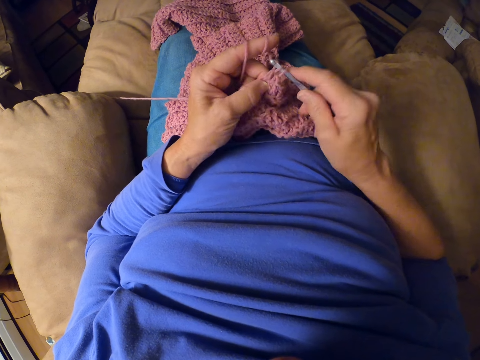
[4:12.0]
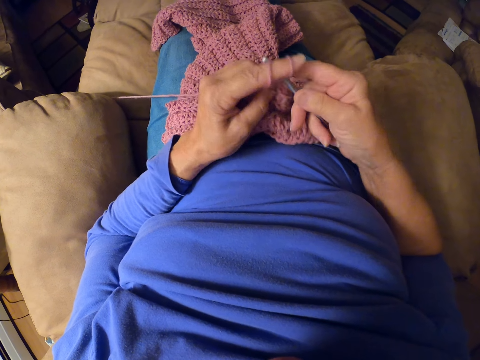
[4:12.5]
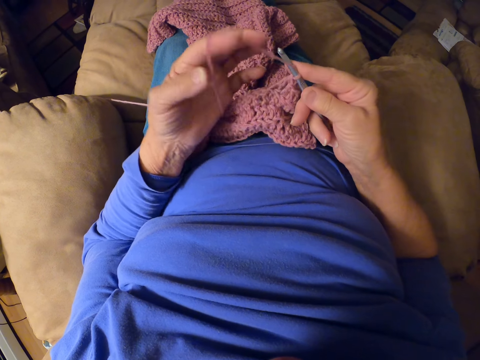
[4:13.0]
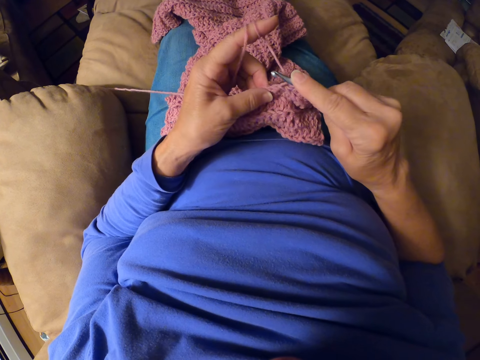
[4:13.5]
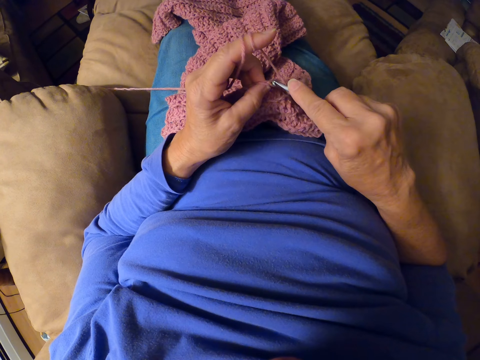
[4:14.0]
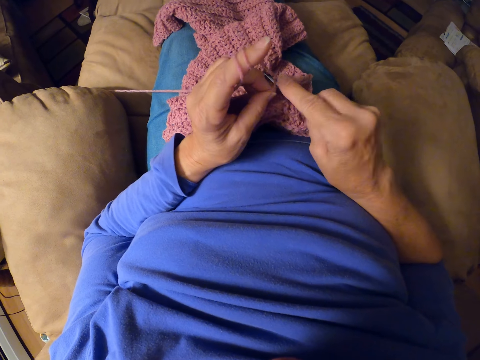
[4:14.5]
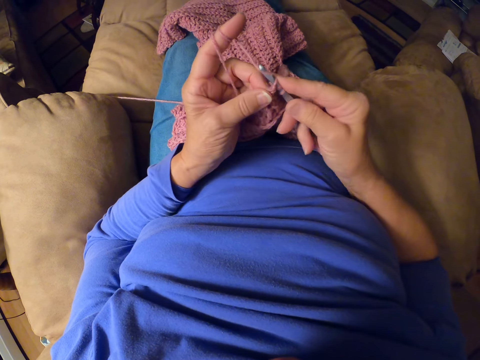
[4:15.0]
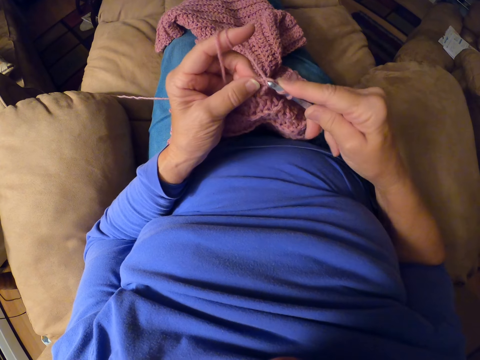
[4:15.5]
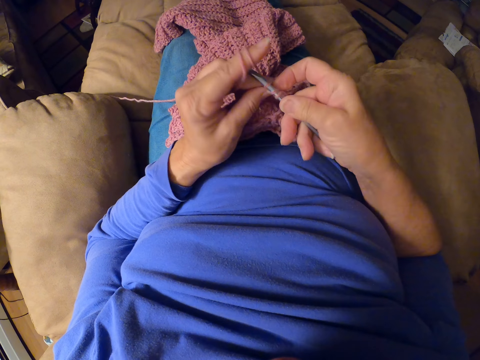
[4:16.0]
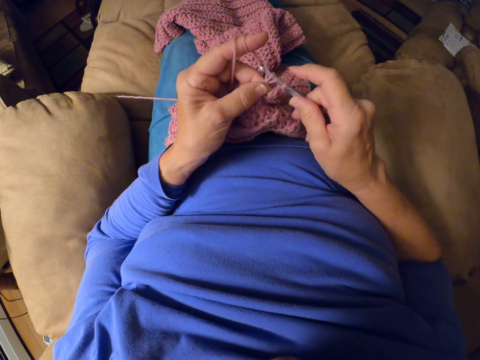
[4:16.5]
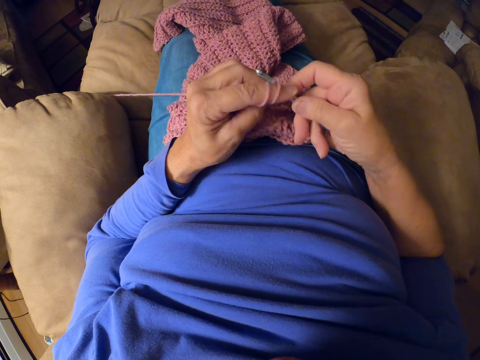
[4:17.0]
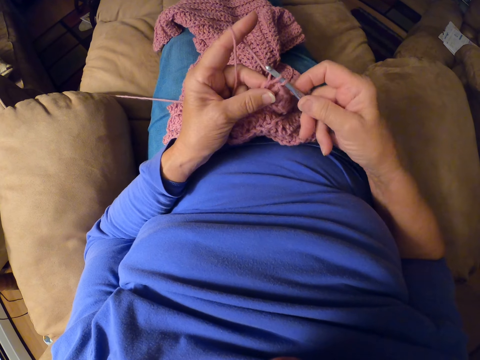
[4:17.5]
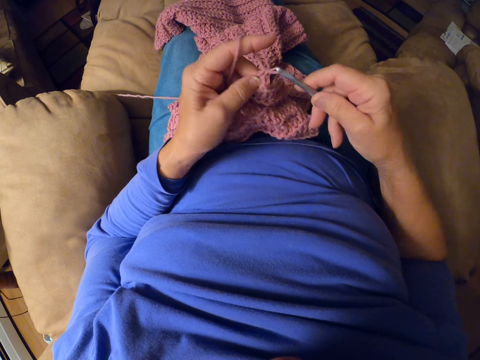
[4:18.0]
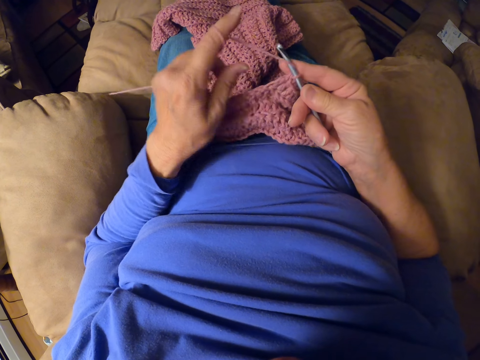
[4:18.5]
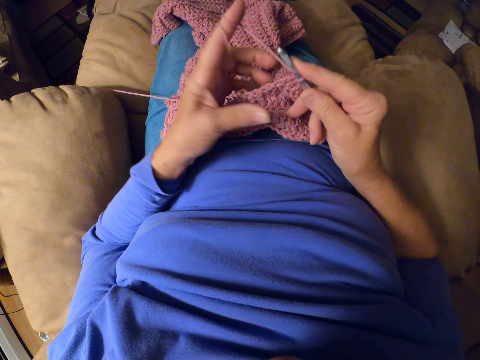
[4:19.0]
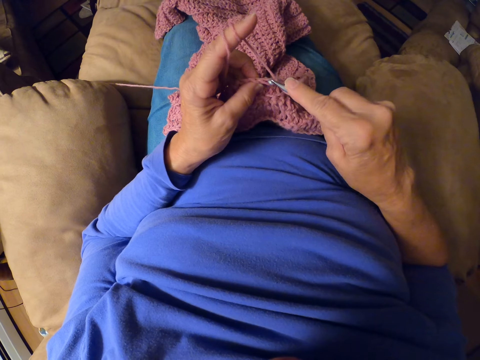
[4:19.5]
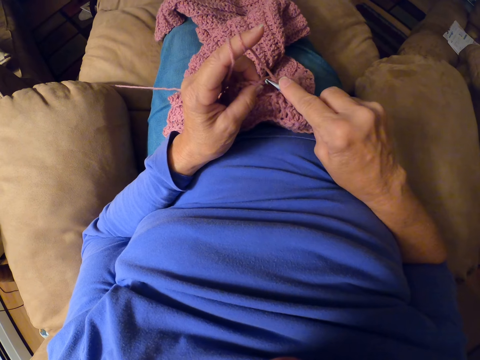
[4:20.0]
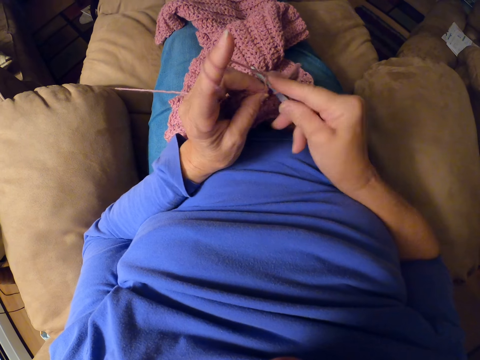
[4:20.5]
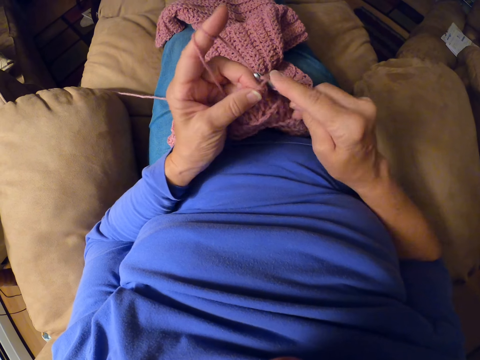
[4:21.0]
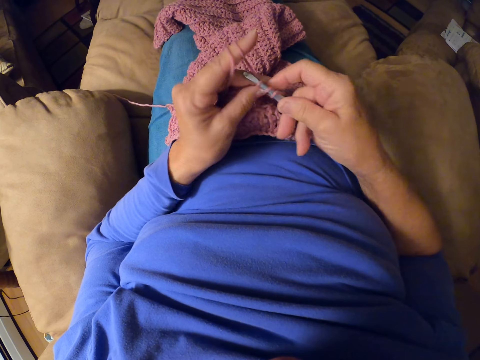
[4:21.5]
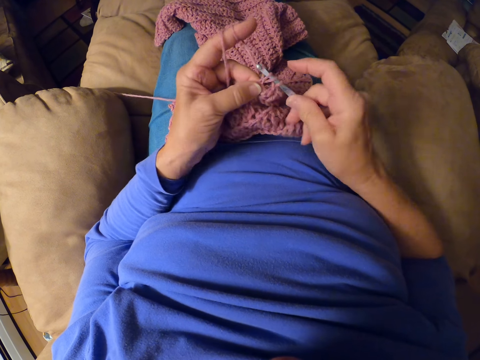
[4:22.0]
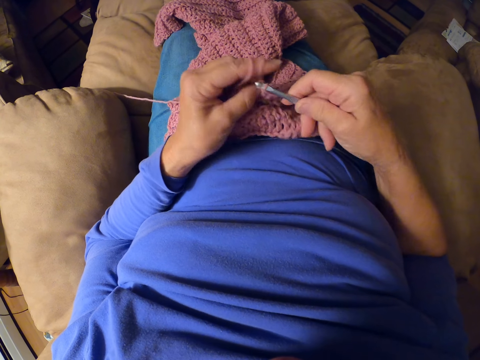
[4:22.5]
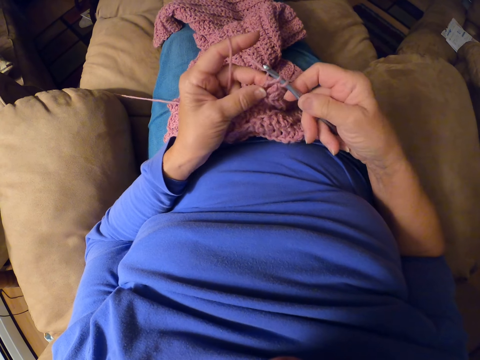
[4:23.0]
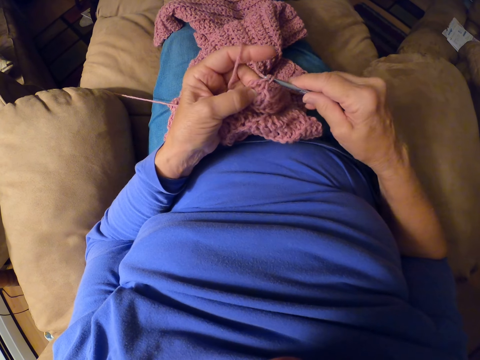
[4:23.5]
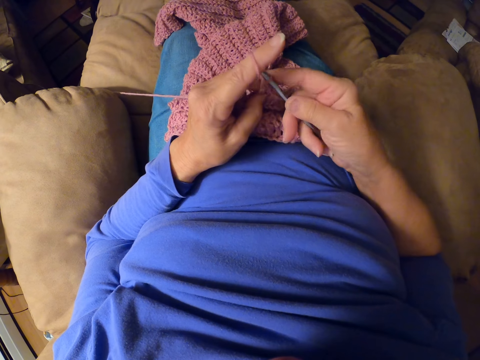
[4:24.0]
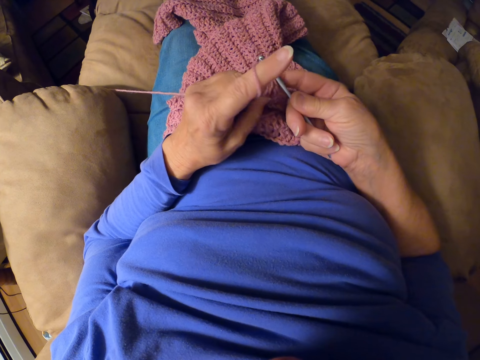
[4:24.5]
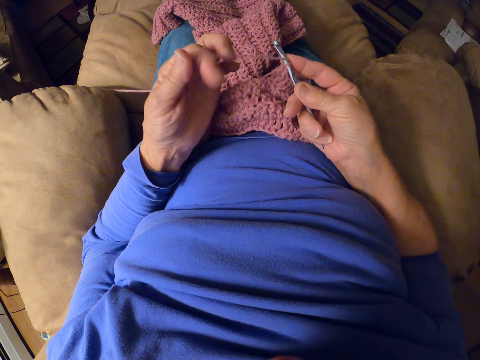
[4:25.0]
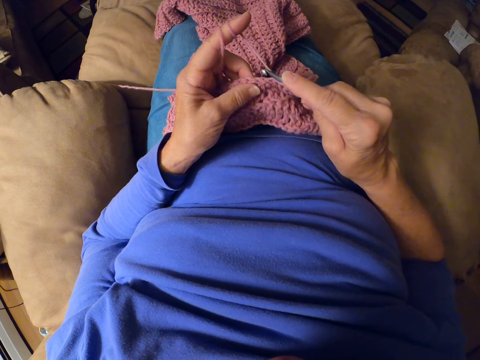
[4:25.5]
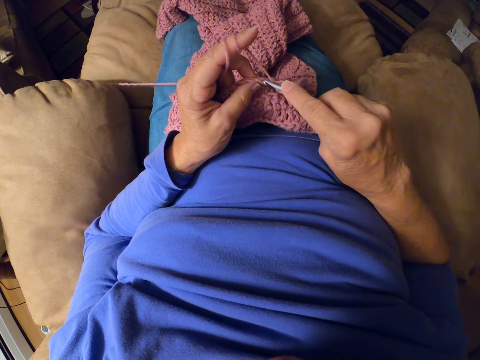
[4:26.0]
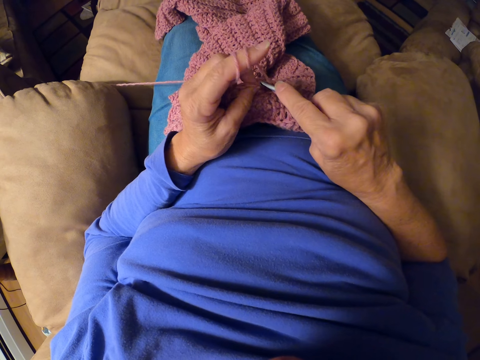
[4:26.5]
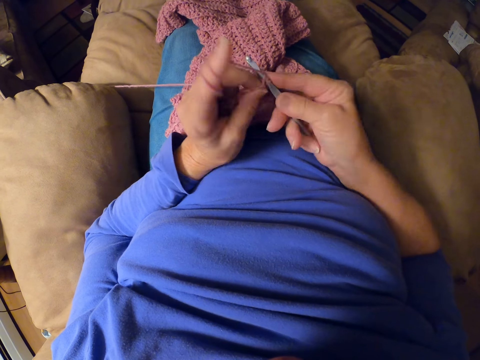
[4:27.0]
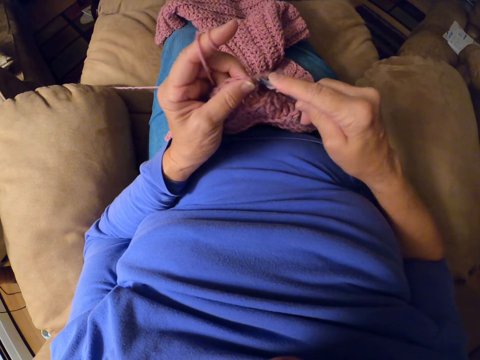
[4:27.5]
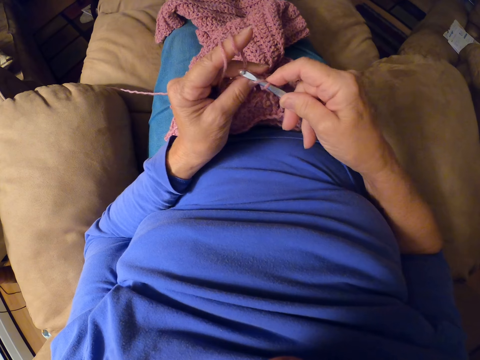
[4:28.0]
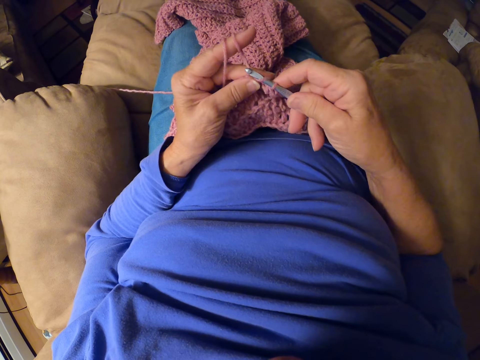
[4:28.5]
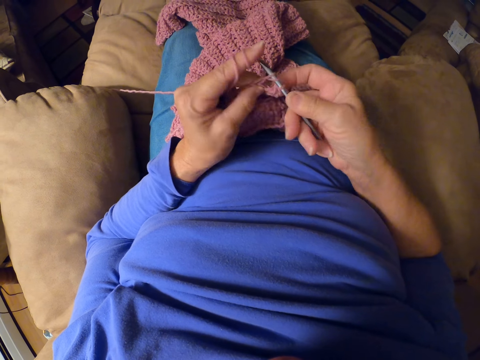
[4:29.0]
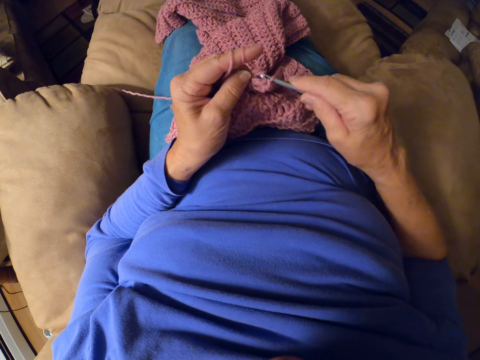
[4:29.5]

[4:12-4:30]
The camera wearer wraps the yarn around her left fingers. She resumes crocheting the yarn with the crochet hook. She wraps the yarn around her left fingers. She resumes crocheting the yarn with the crochet hook. She wraps the yarn around her left fingers. She resumes crocheting the yarn with the crochet hook.

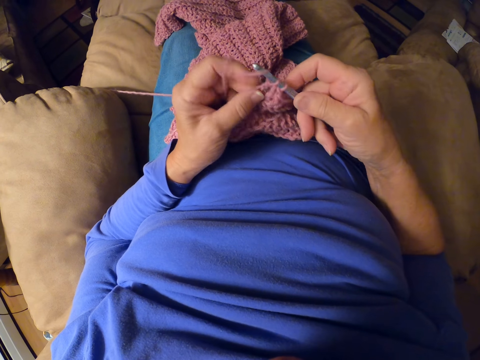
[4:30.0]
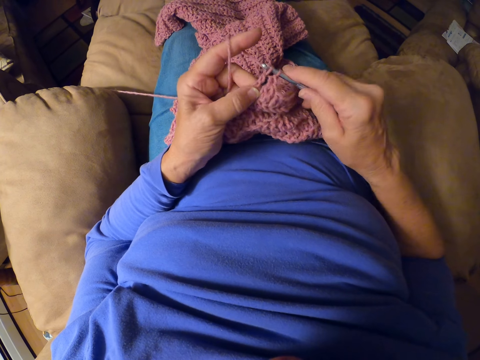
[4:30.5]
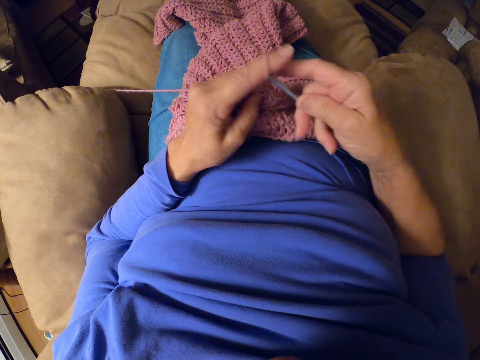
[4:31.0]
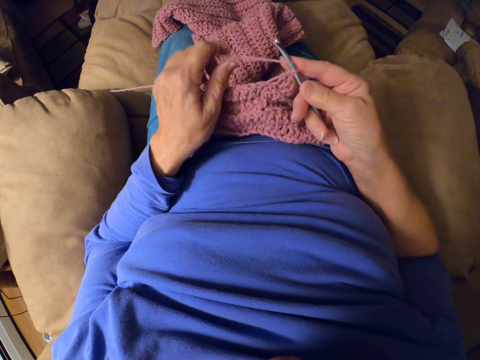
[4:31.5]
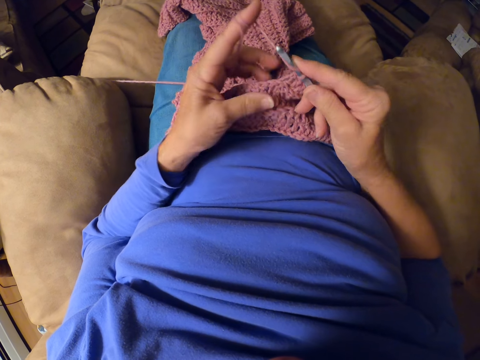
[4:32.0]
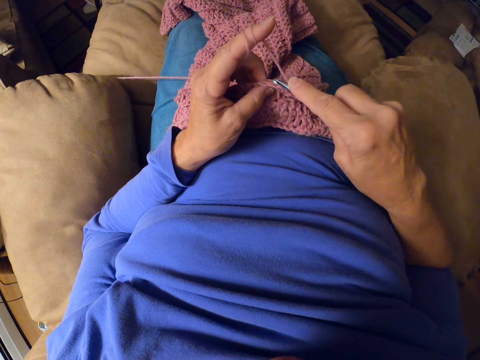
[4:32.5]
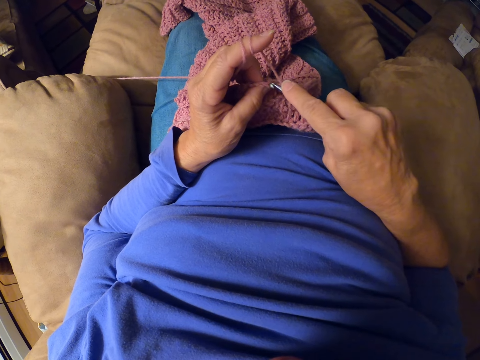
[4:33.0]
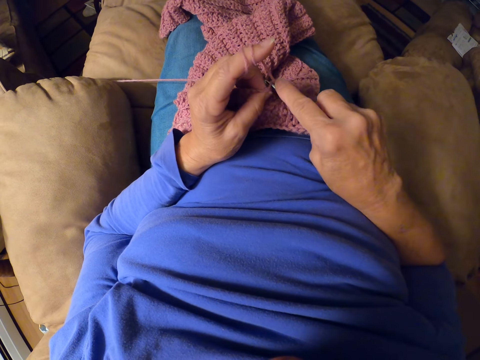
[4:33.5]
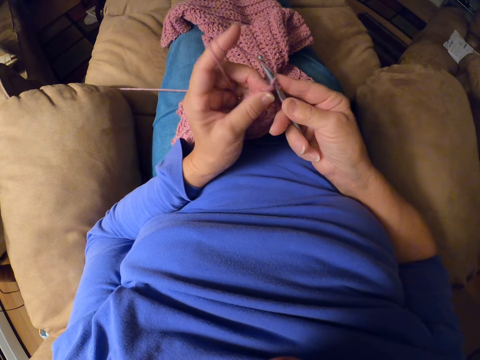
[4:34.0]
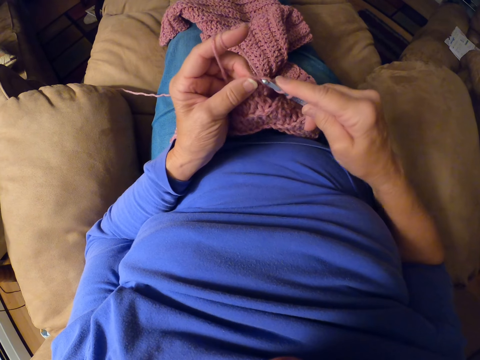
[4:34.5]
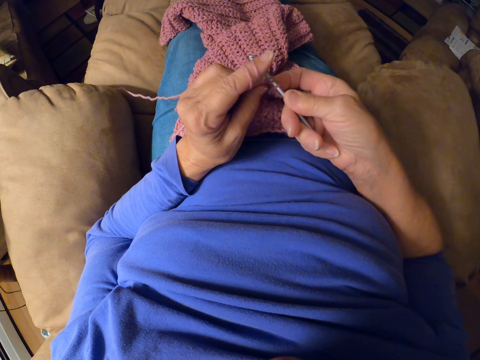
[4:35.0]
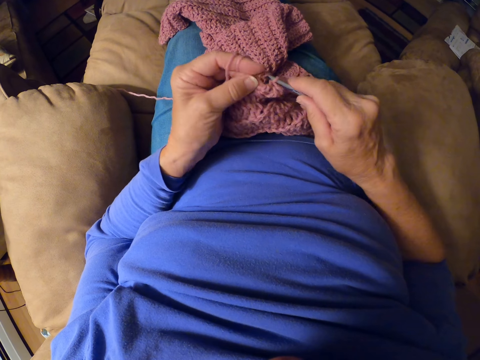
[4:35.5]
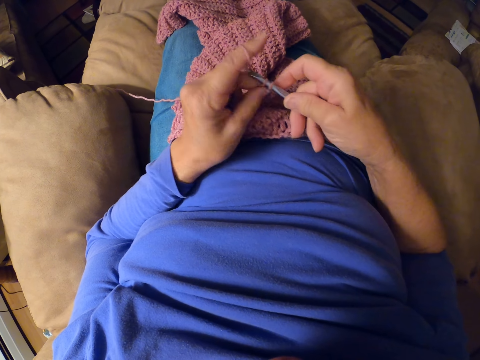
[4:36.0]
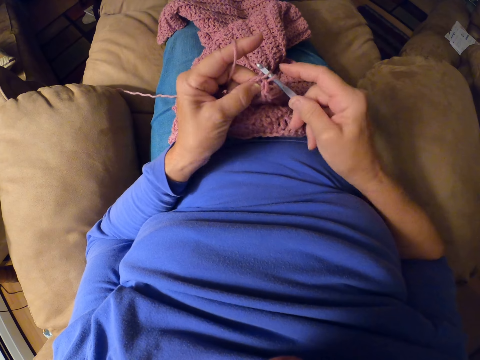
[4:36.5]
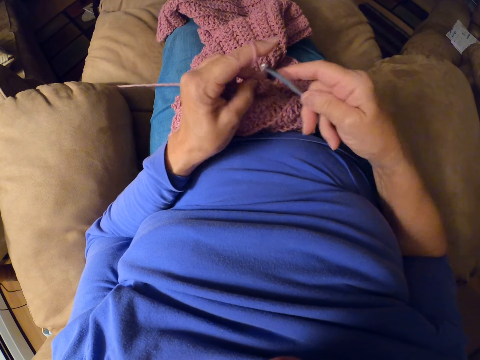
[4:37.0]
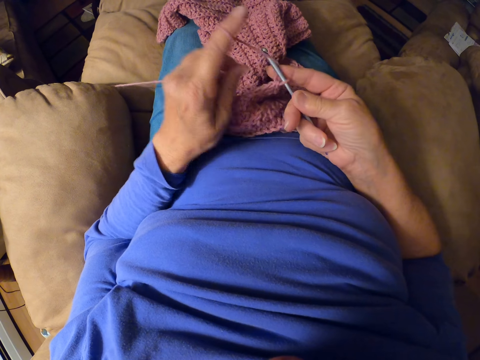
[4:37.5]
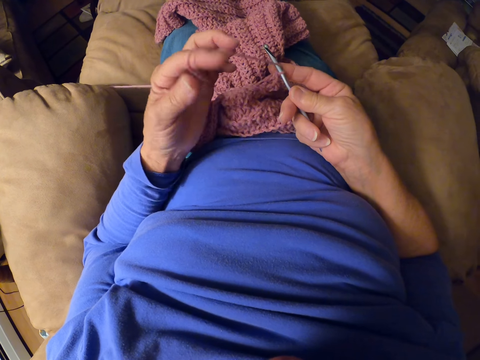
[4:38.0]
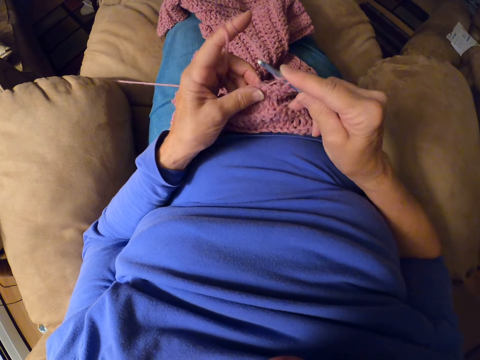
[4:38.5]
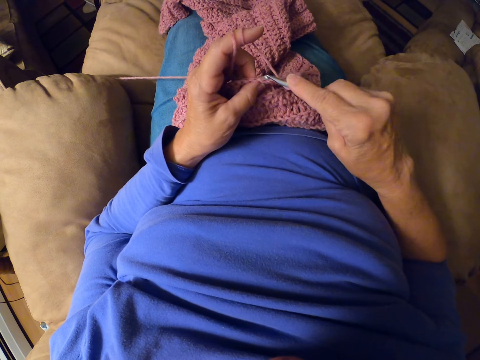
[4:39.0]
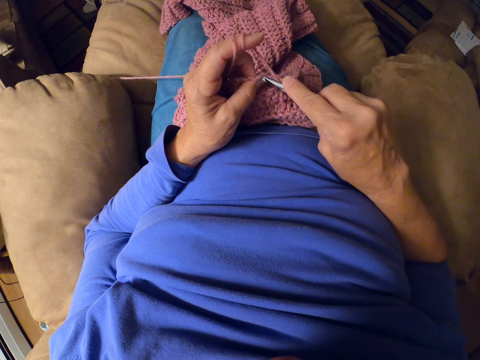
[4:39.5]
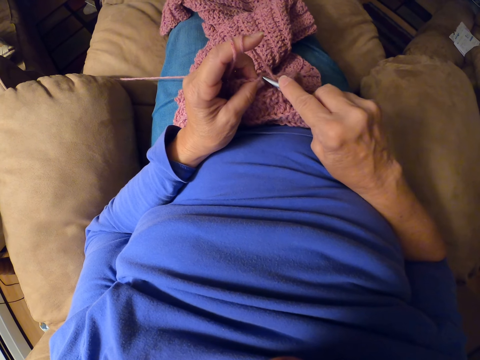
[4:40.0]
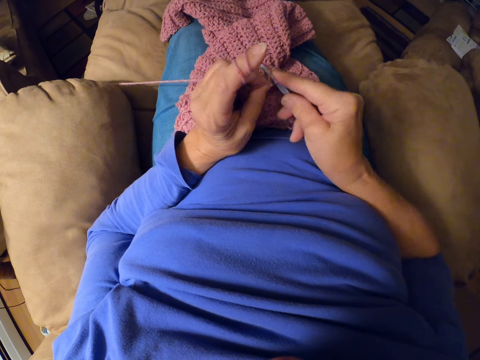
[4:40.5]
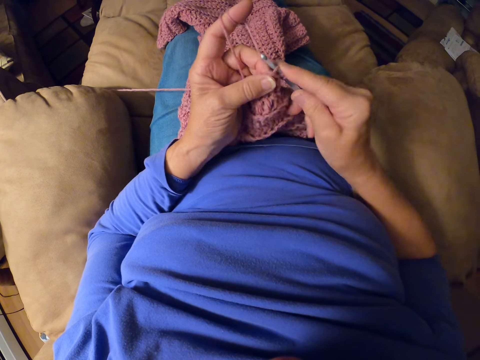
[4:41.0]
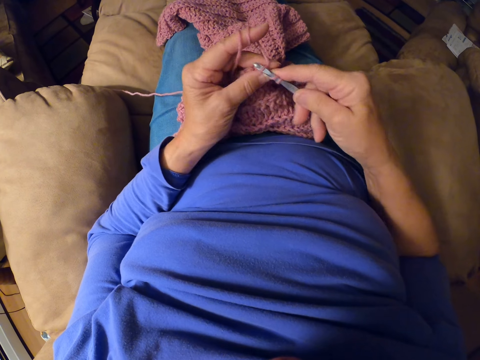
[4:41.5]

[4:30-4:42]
The camera wearer wraps the yarn around her left fingers. She resumes crocheting the yarn with the crochet hook. She wraps the yarn around her left fingers. She resumes crocheting the yarn with the crochet hook.
